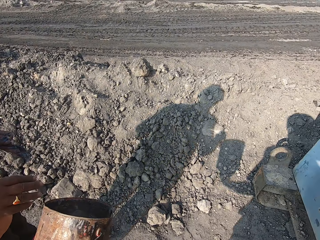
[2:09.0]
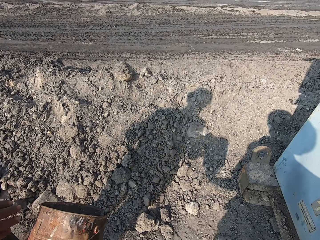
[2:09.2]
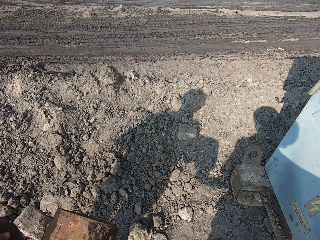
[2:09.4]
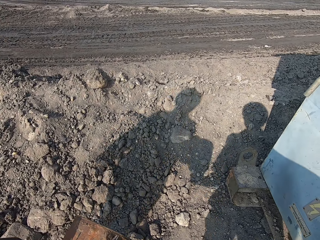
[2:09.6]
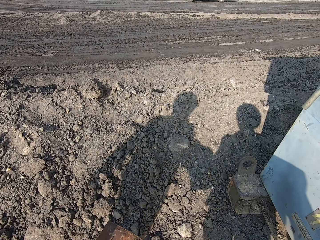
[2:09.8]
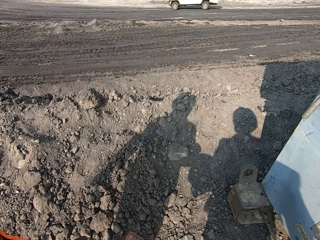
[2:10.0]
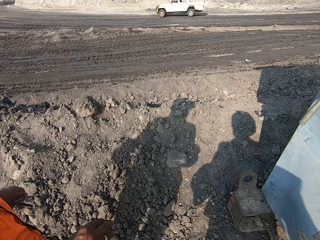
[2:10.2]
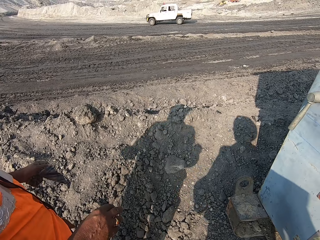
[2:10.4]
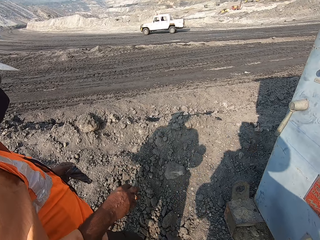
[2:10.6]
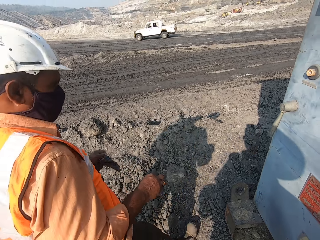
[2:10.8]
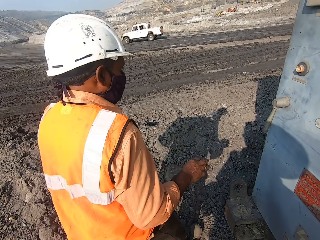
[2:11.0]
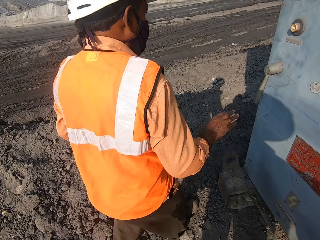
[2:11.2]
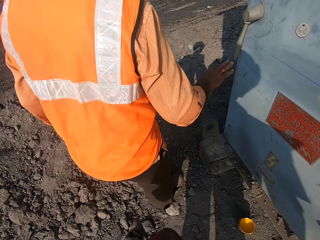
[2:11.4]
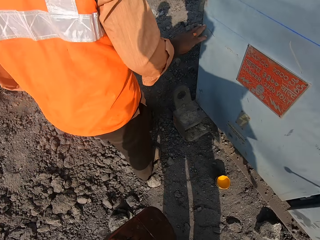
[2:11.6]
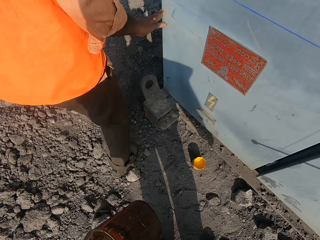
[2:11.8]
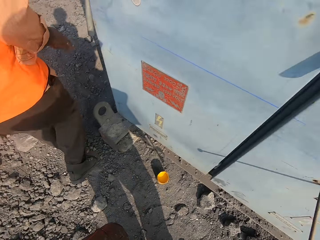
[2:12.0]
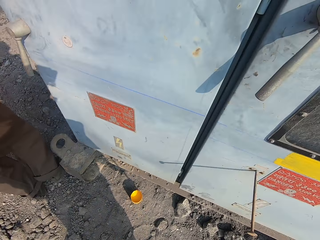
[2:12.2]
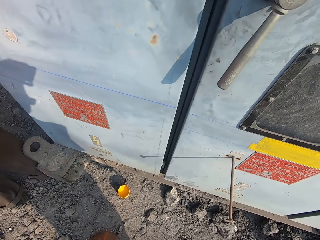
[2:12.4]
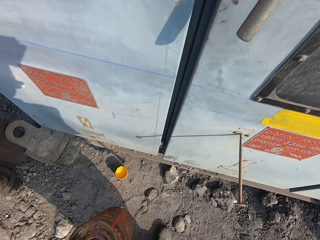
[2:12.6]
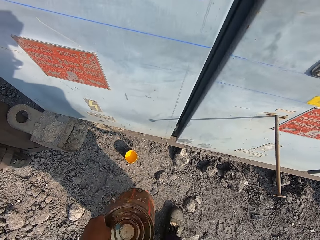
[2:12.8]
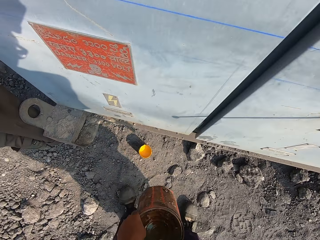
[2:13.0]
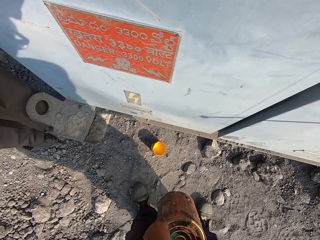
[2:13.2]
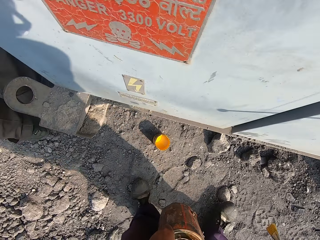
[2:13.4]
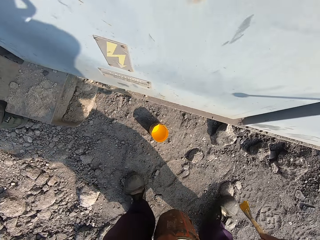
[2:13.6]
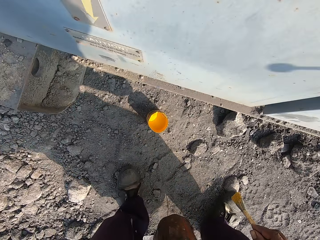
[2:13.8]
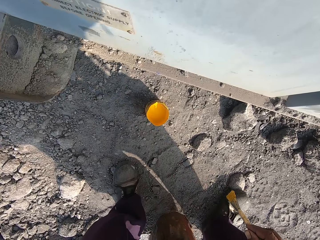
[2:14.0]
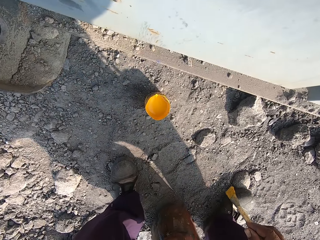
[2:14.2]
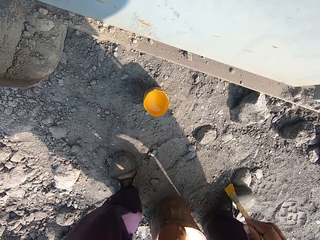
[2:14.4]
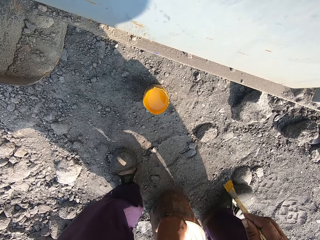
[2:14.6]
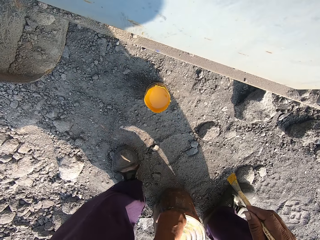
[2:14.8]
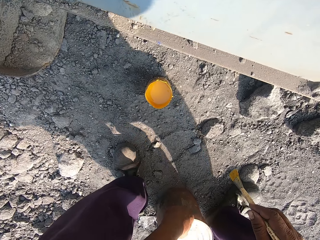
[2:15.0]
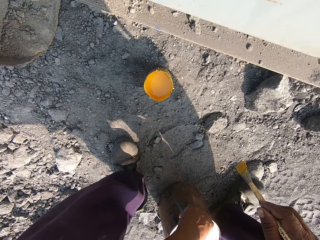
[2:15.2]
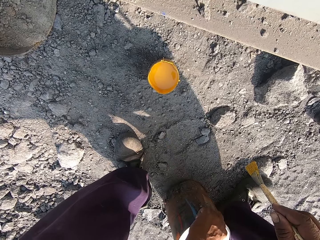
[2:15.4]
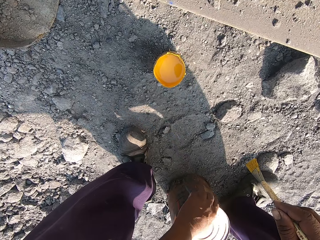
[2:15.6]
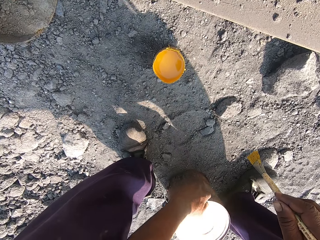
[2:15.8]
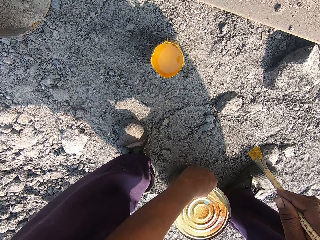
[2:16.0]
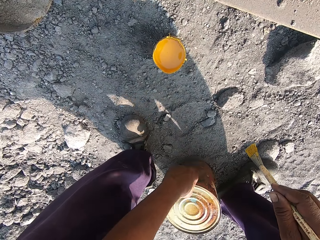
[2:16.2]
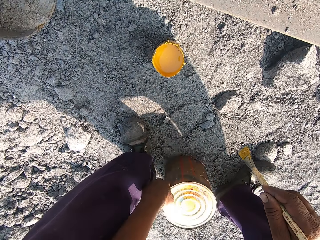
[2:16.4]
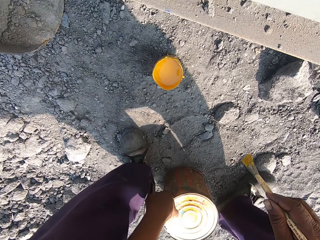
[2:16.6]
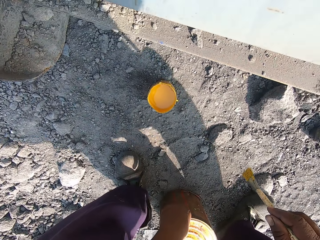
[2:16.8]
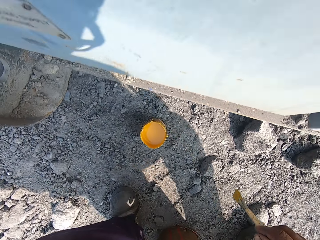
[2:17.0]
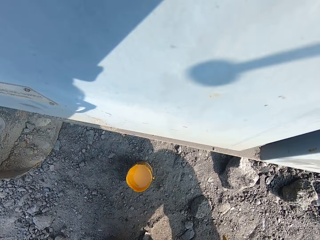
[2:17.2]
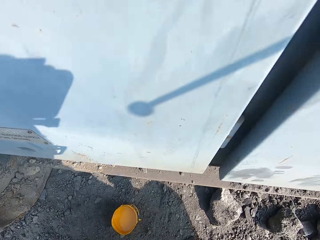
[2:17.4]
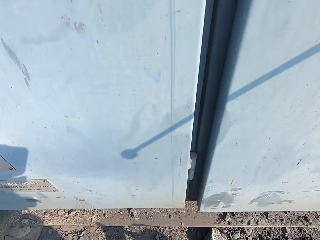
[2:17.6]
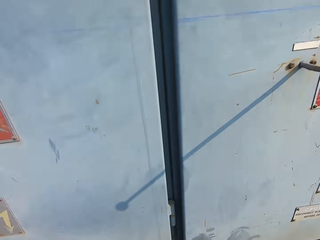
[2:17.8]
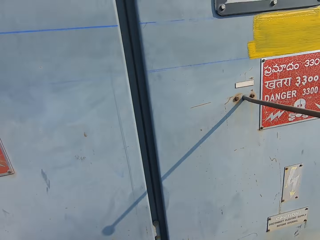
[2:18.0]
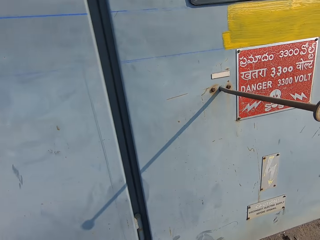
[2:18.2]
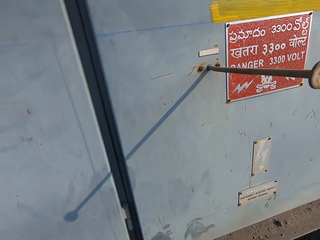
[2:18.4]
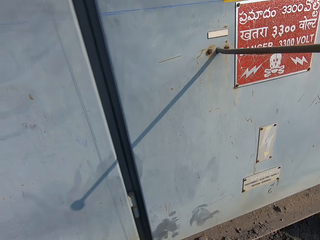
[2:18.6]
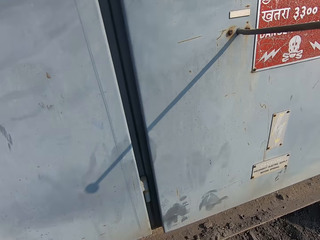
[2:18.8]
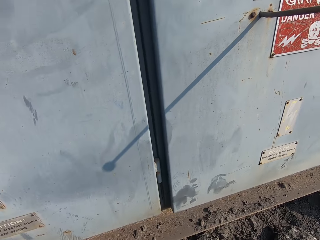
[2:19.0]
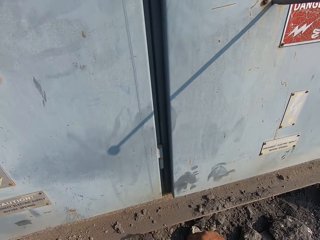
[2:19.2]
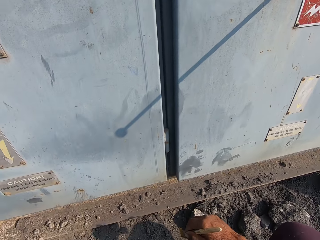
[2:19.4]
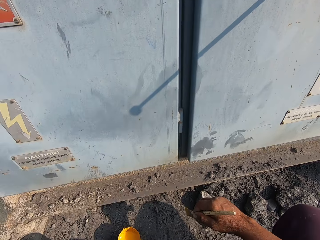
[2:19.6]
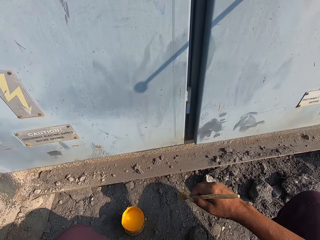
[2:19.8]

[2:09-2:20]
The camera wearer holds a bucket on his left hand. A man converses with the camera wearer. The camera wearer interacts with the man. He puts down the bucket.

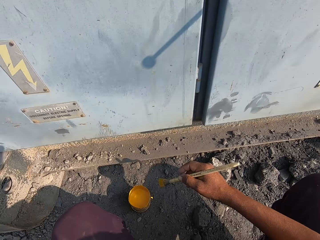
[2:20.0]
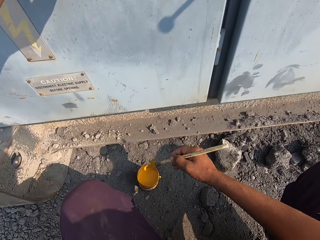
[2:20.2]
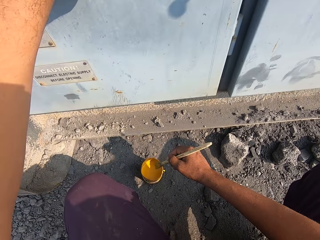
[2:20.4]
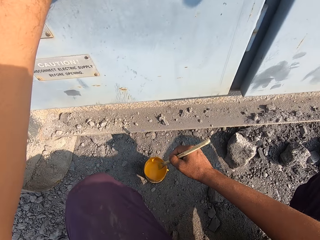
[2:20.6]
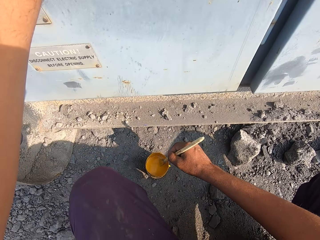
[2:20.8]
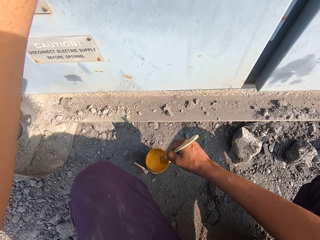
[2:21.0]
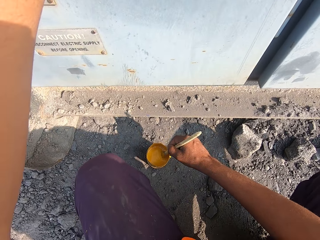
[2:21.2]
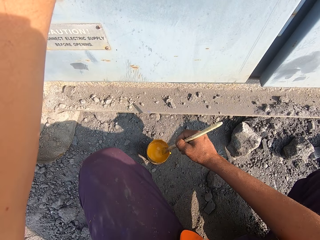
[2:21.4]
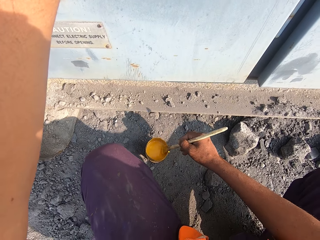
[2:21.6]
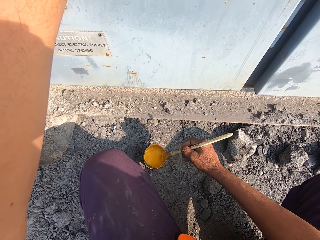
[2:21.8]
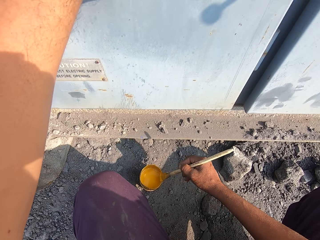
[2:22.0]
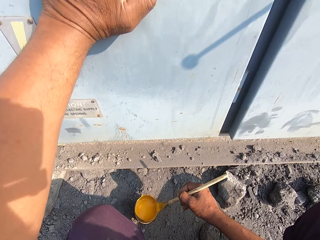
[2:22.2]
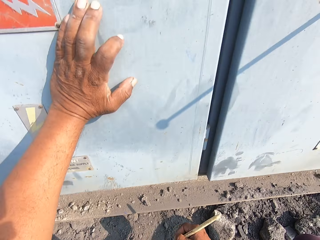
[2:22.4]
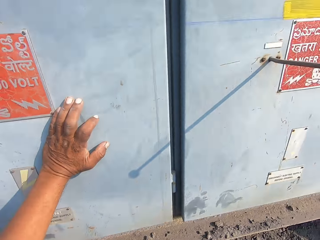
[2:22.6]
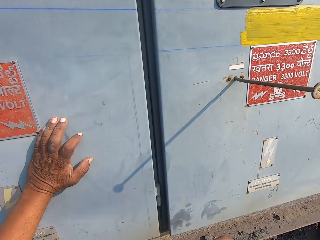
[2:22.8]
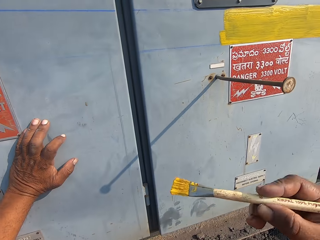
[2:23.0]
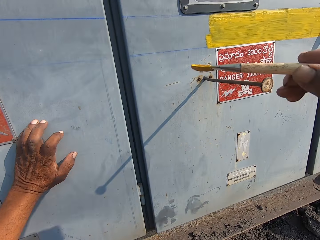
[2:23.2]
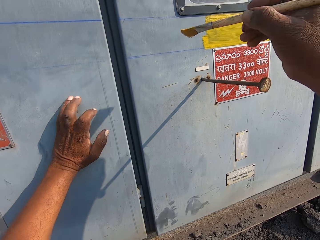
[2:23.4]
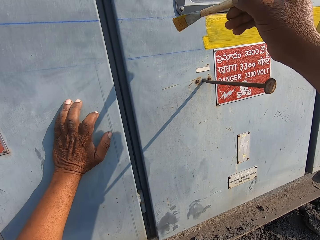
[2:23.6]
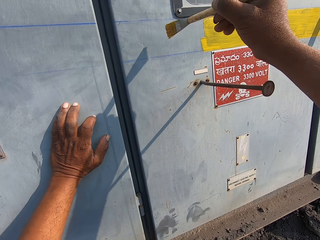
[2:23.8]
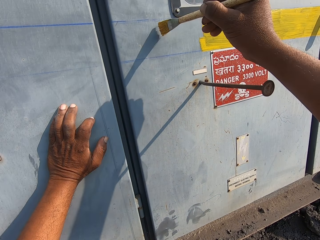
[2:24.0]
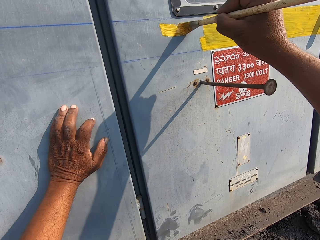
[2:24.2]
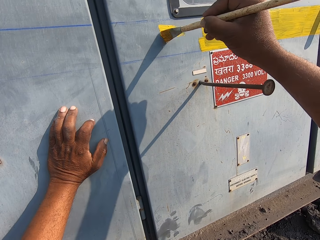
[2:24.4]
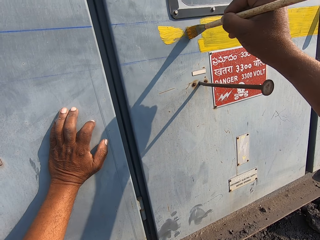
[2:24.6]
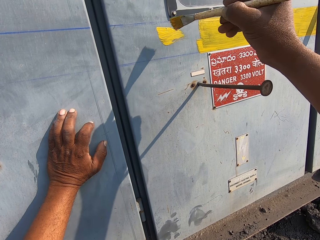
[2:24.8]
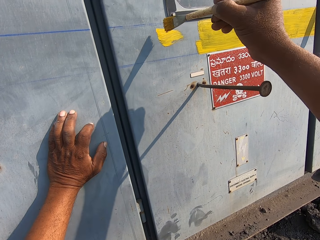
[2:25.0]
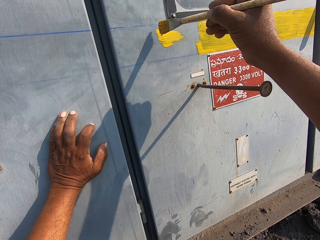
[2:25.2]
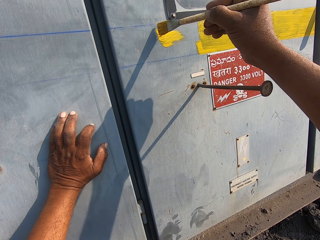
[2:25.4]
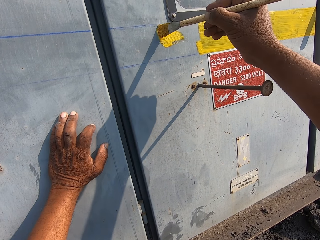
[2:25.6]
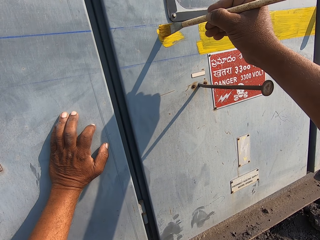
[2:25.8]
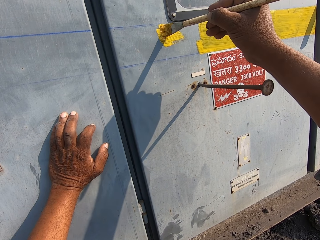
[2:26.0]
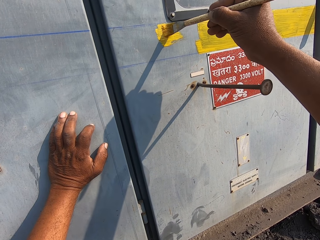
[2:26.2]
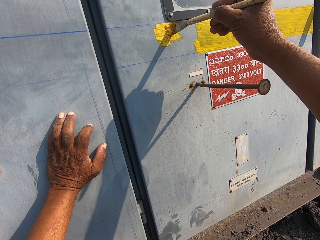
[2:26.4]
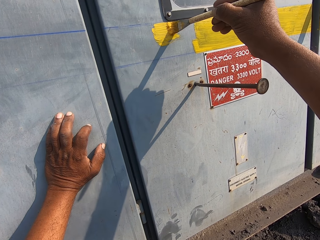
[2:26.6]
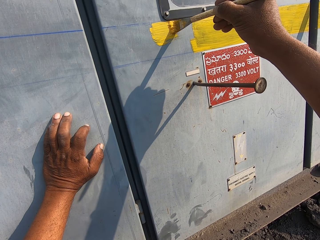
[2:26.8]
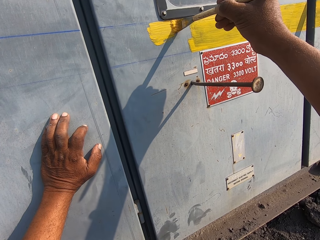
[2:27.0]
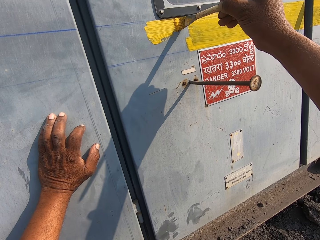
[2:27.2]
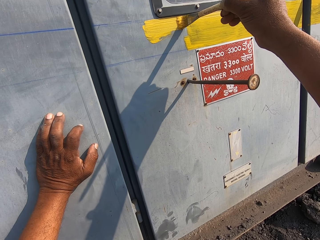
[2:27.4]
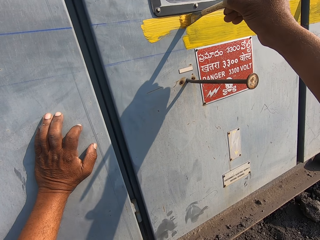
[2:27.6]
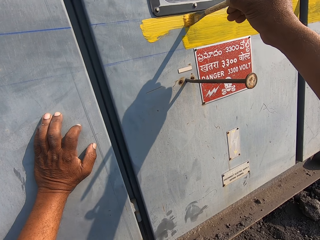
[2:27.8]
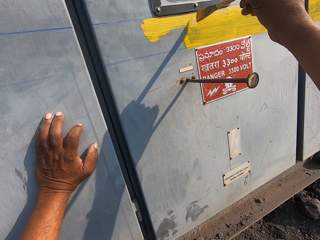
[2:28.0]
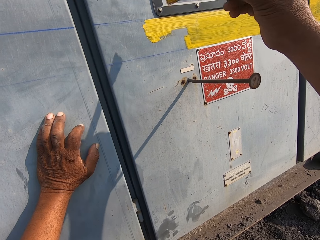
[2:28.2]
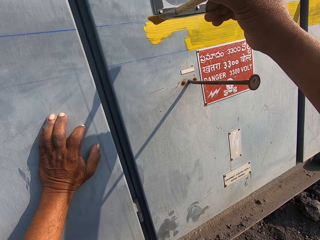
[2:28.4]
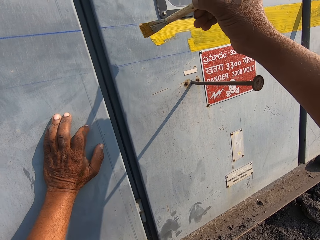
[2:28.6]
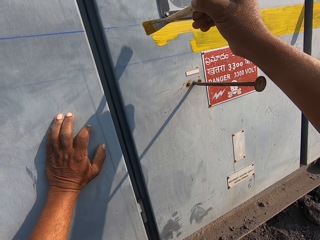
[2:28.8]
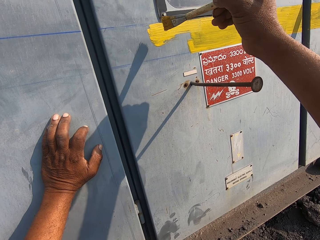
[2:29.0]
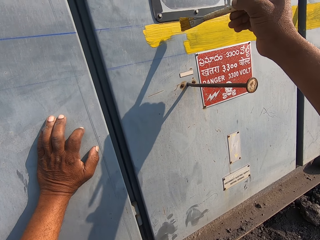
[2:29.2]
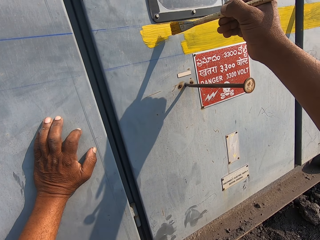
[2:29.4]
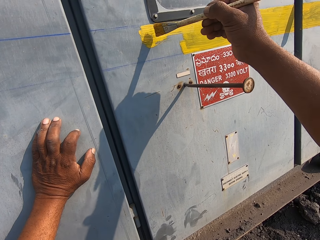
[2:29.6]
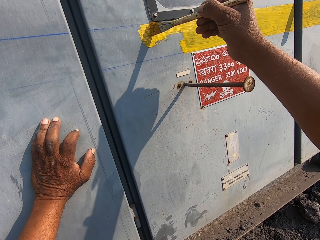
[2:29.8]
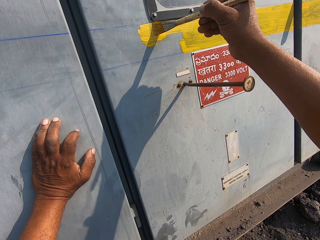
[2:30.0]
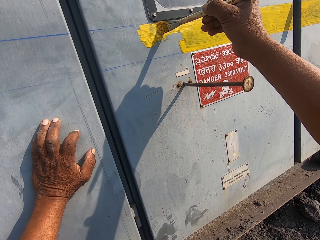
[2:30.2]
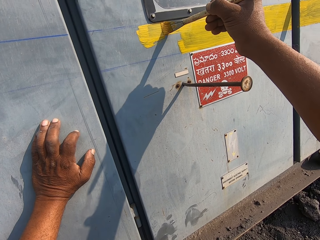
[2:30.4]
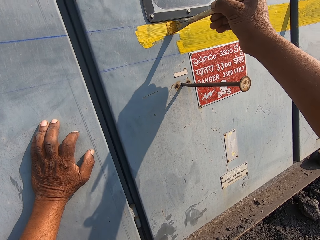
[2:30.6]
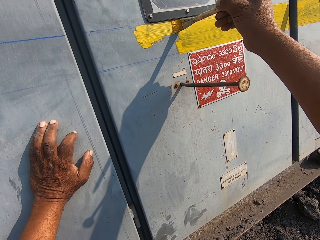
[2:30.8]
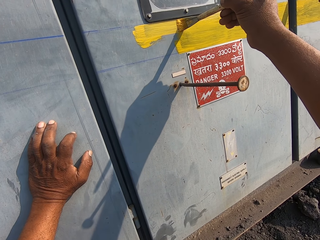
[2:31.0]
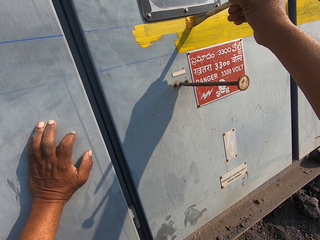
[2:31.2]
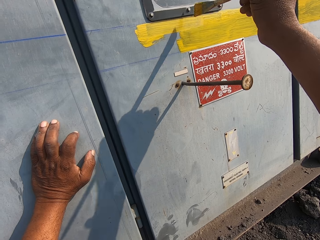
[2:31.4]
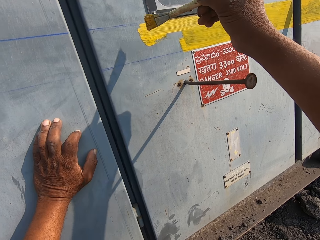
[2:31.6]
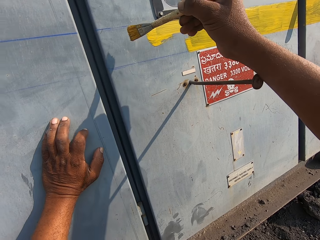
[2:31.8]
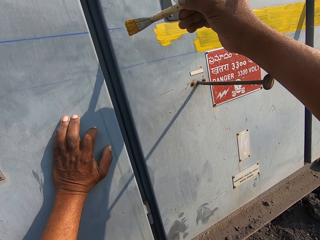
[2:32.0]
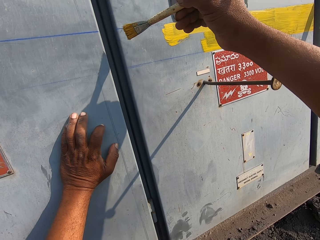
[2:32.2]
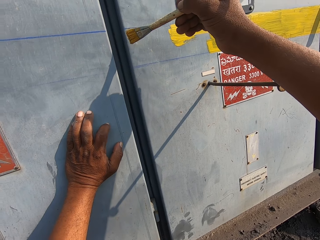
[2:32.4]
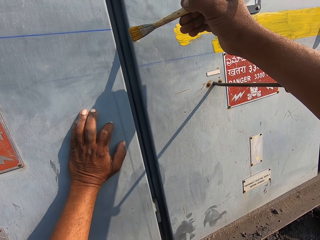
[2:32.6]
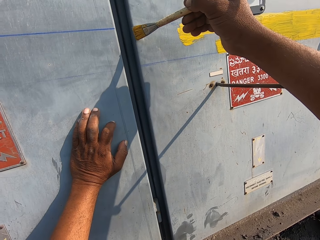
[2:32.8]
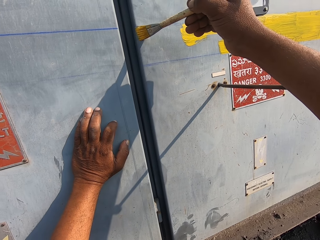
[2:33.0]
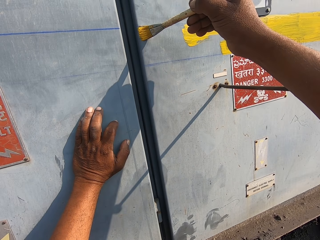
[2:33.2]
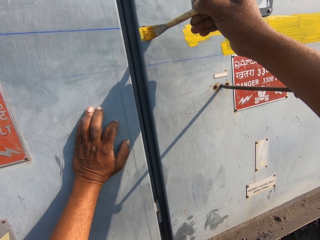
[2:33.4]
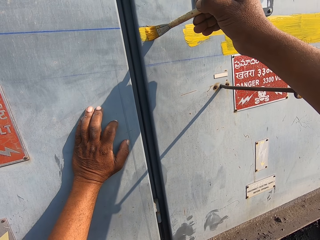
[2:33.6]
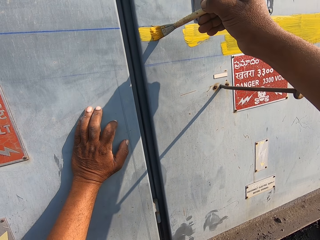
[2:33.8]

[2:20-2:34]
The camera wearer dips the painting brush in the paint. They paint the iron wall with the painting brush.
